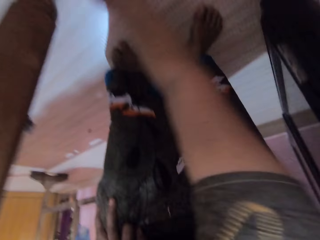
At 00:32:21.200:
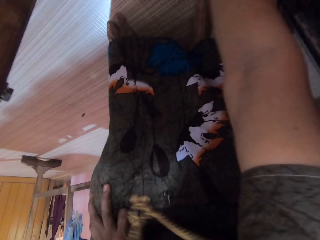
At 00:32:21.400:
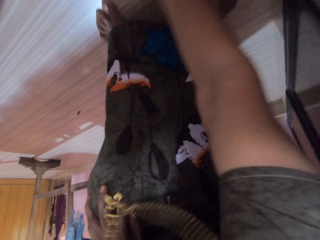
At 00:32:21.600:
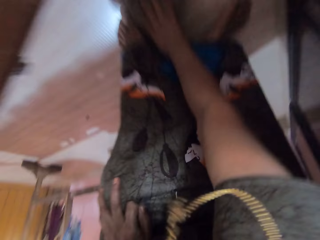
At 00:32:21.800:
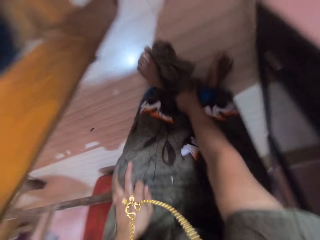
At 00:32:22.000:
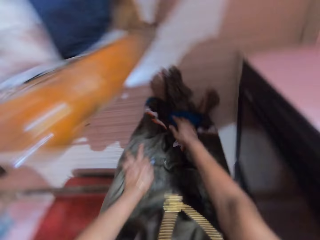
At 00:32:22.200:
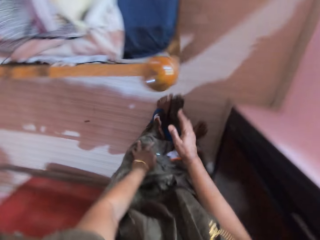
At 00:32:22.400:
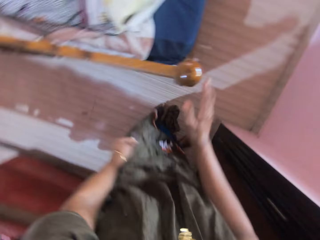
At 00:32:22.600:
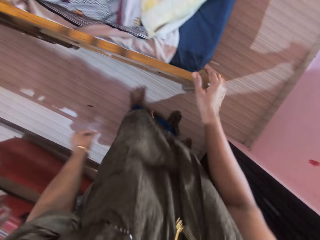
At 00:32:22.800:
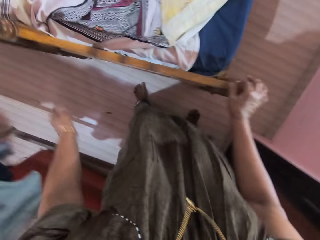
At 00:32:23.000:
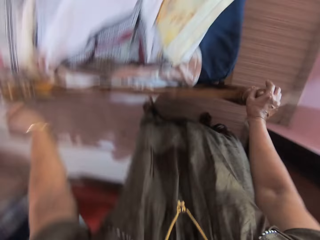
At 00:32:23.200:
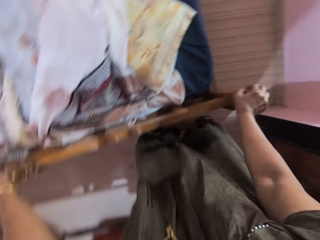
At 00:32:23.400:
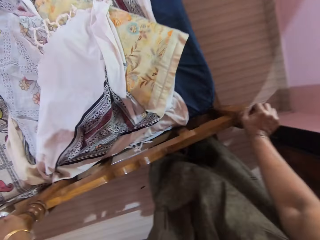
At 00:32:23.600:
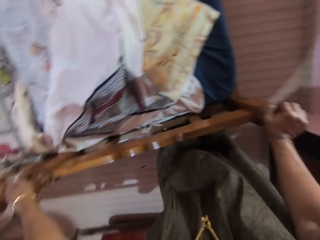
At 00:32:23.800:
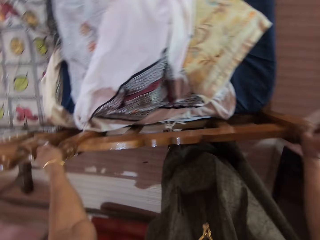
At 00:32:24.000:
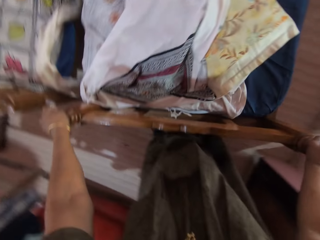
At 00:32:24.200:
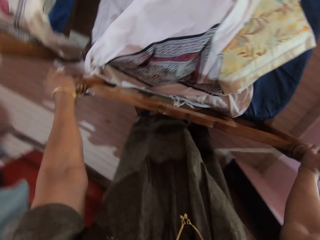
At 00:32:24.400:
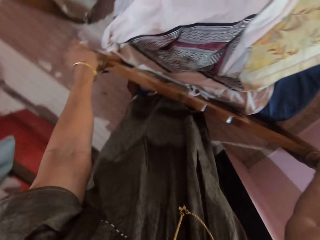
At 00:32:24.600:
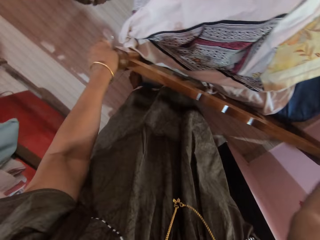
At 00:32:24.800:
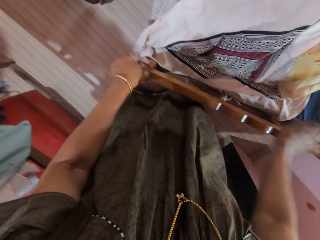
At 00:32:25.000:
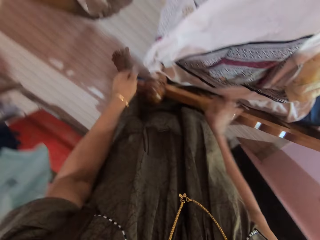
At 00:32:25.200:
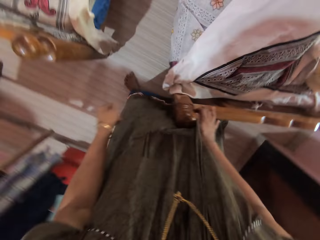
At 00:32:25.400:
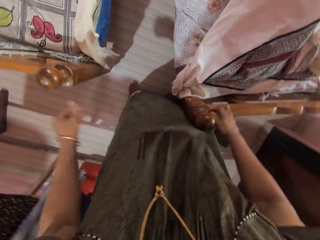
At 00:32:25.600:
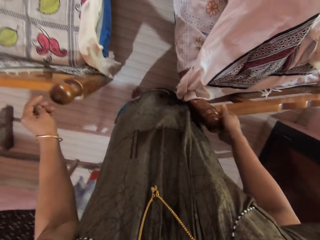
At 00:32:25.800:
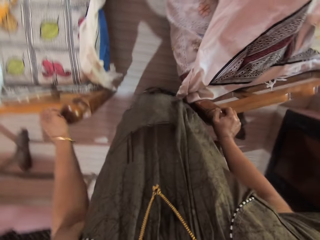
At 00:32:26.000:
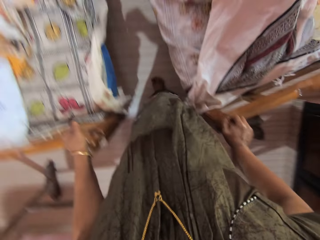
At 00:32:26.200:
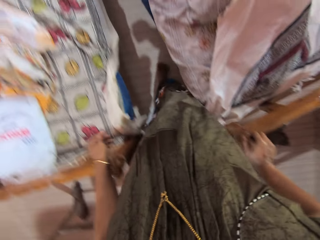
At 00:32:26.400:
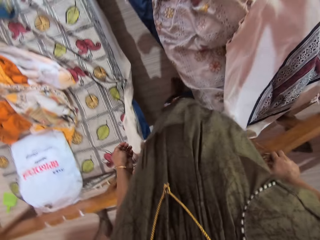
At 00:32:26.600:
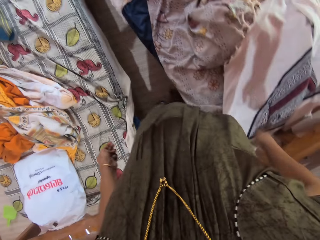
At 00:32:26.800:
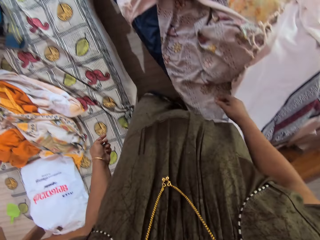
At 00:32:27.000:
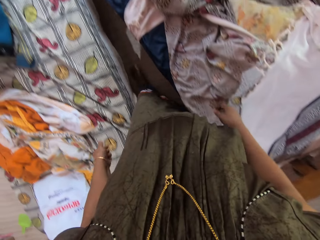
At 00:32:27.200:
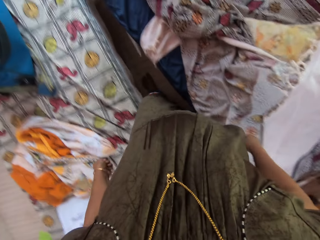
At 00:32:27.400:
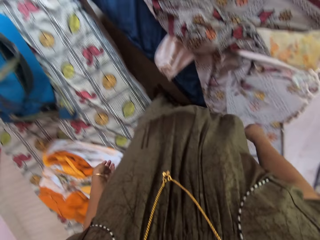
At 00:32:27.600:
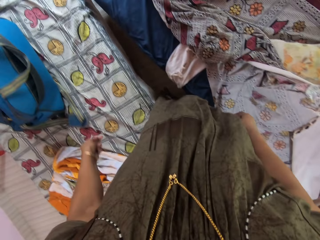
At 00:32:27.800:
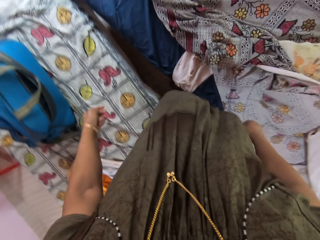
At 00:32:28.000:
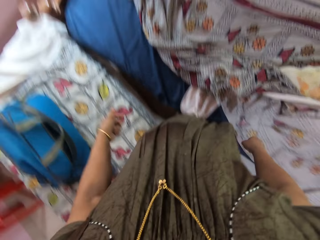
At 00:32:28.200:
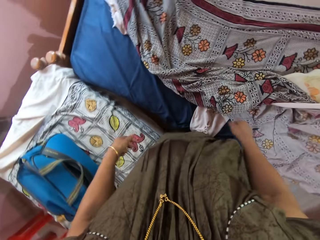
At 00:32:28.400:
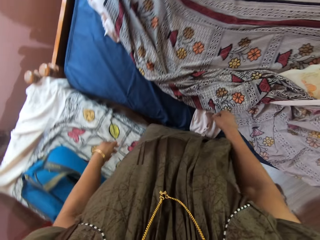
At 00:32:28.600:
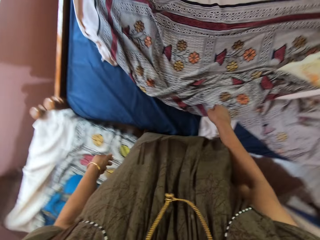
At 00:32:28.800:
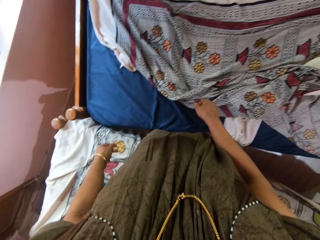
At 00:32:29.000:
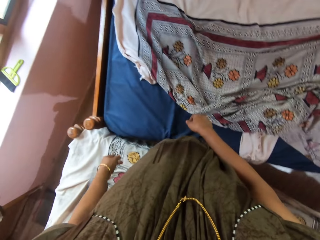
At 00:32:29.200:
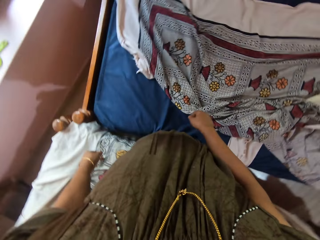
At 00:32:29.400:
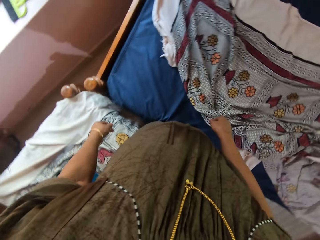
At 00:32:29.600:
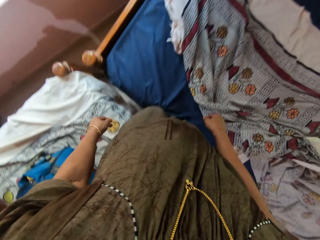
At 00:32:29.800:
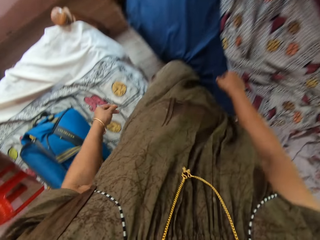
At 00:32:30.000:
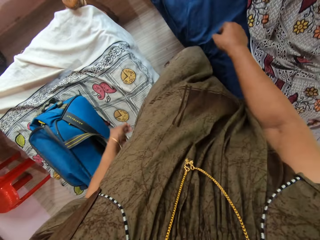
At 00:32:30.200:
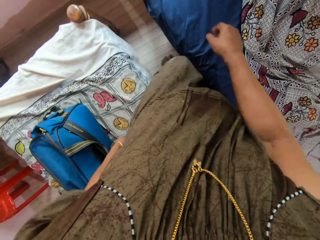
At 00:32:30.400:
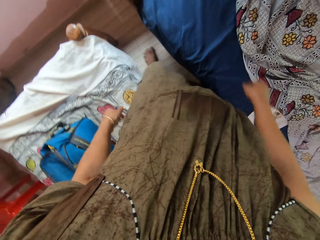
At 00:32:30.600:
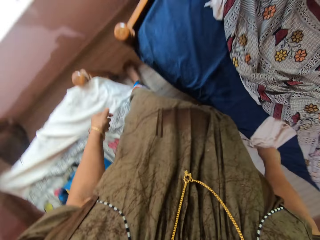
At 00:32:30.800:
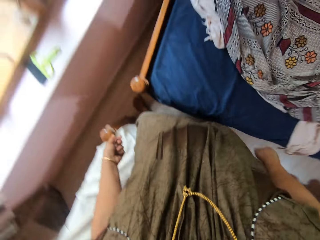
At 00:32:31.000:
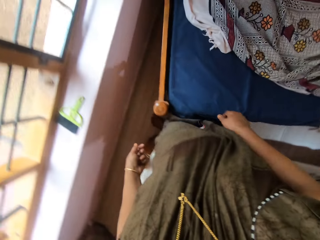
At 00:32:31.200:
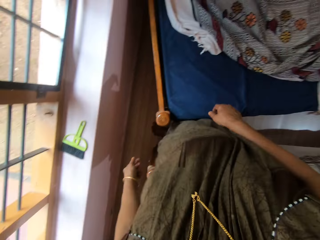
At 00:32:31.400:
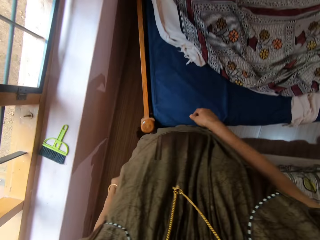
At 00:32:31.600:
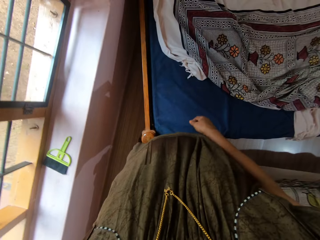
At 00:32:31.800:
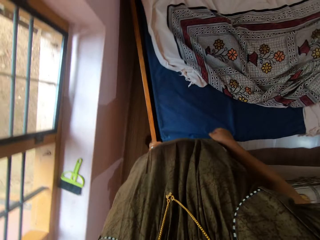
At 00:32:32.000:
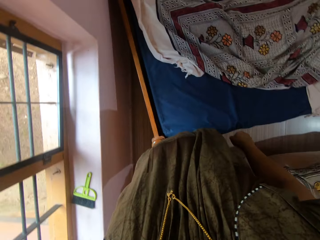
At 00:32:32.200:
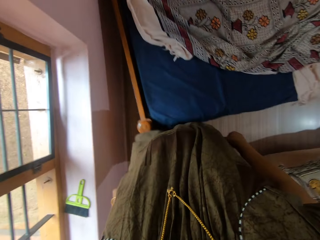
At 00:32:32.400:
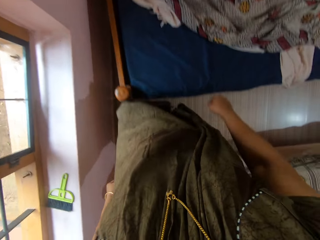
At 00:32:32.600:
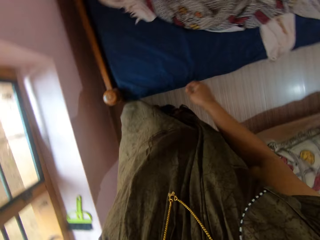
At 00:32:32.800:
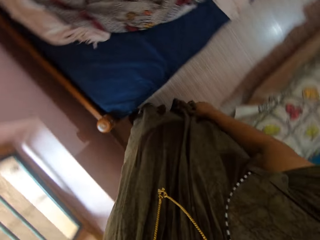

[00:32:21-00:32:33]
The camera wearer releases her right hand from the rag. She stands up. She holds the headboard of a bed. She touches the footboard of the bed with her right hand. She pushes the bed towards a wall. She touches the footboard of the bed with both her hands. She walks alongside the bed. She moves her right hand along the footboard of the bed. She releases her left hand from the footboard of the bed. She walks in between the bed and another bed. She pushes the first bed towards a wall with both legs.

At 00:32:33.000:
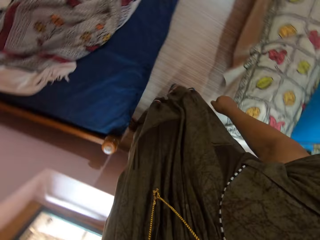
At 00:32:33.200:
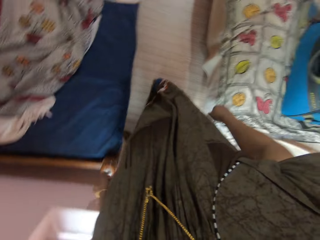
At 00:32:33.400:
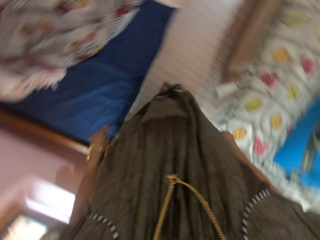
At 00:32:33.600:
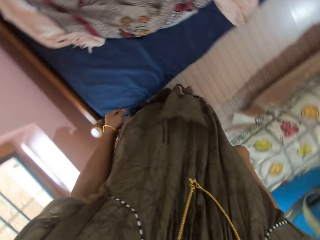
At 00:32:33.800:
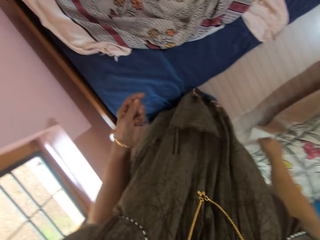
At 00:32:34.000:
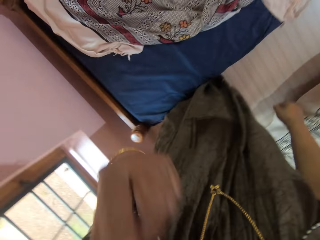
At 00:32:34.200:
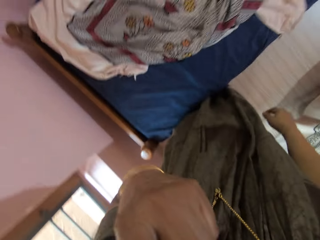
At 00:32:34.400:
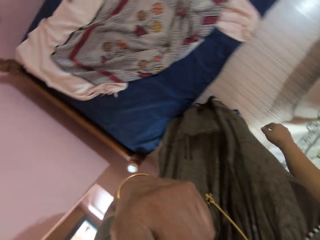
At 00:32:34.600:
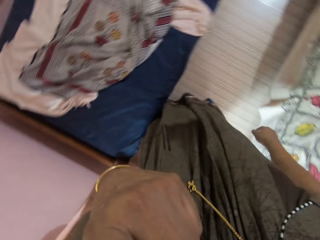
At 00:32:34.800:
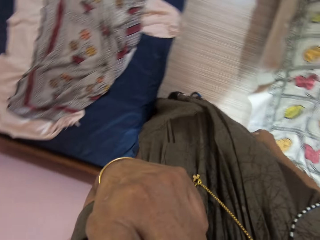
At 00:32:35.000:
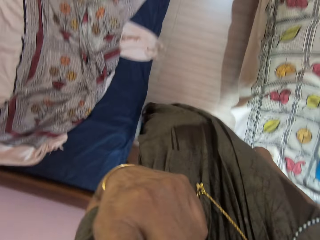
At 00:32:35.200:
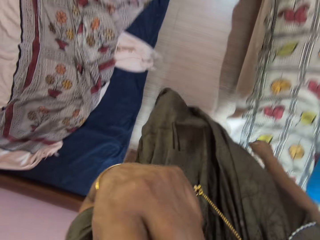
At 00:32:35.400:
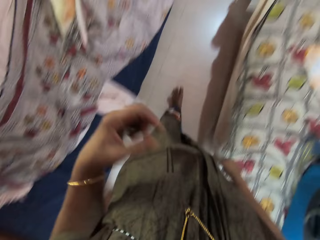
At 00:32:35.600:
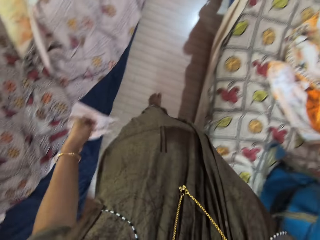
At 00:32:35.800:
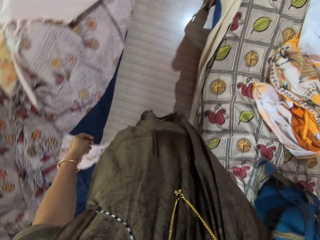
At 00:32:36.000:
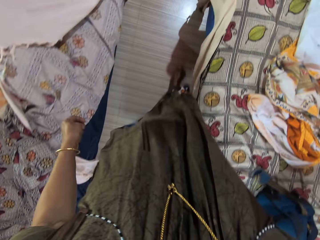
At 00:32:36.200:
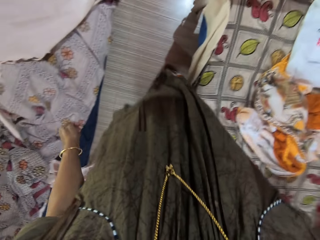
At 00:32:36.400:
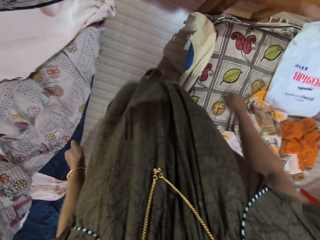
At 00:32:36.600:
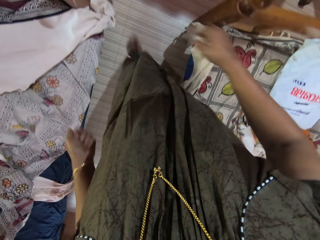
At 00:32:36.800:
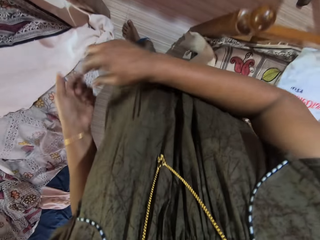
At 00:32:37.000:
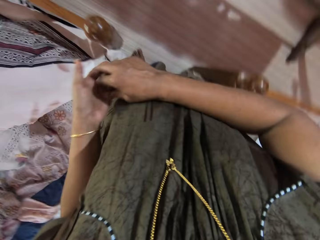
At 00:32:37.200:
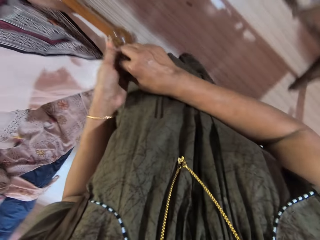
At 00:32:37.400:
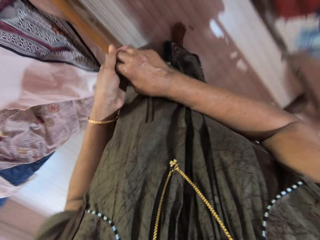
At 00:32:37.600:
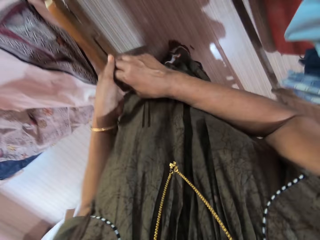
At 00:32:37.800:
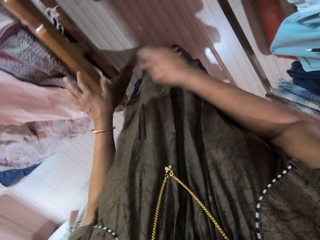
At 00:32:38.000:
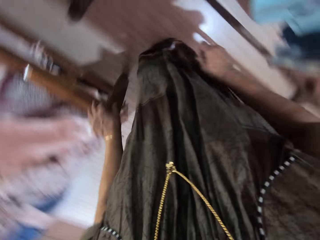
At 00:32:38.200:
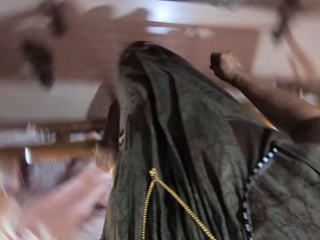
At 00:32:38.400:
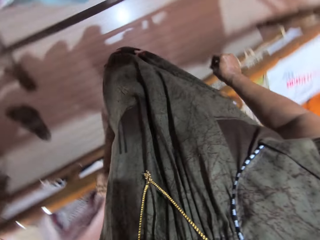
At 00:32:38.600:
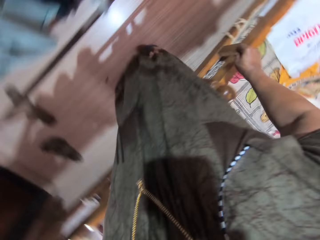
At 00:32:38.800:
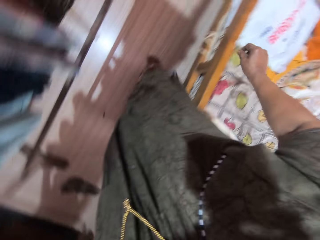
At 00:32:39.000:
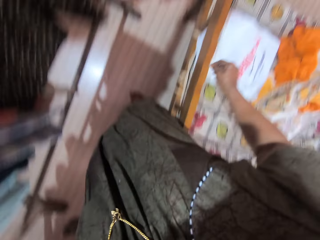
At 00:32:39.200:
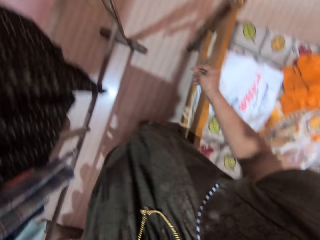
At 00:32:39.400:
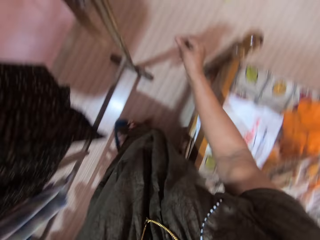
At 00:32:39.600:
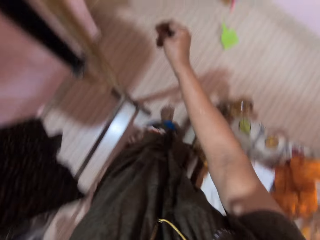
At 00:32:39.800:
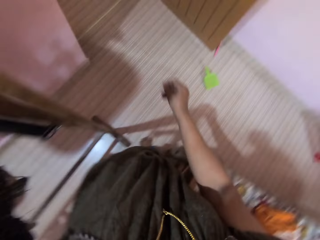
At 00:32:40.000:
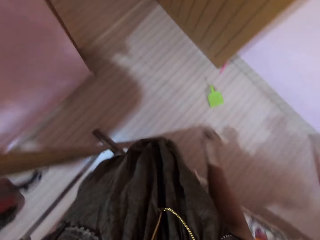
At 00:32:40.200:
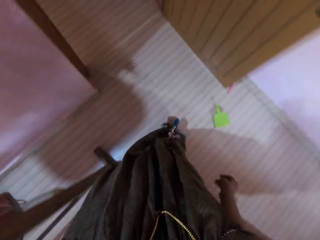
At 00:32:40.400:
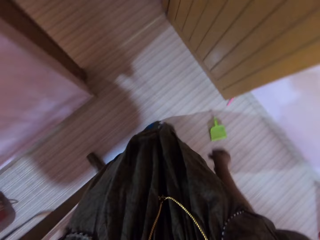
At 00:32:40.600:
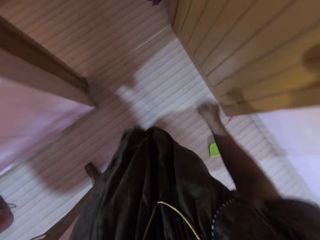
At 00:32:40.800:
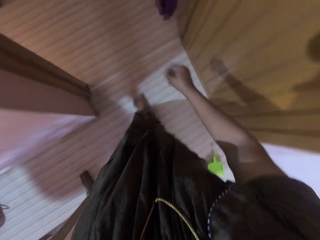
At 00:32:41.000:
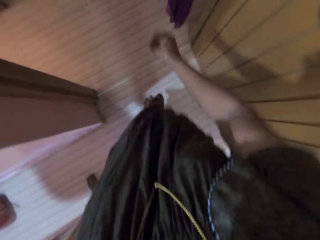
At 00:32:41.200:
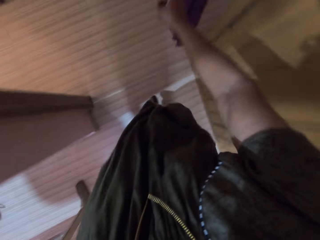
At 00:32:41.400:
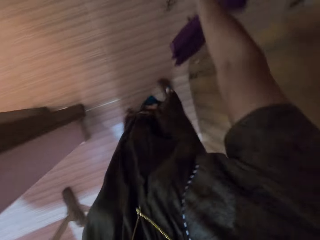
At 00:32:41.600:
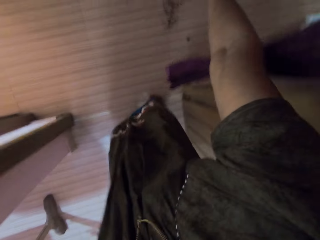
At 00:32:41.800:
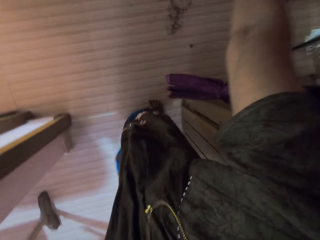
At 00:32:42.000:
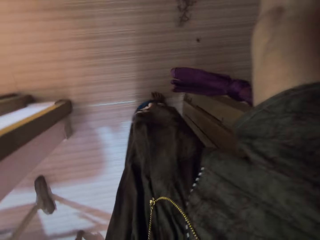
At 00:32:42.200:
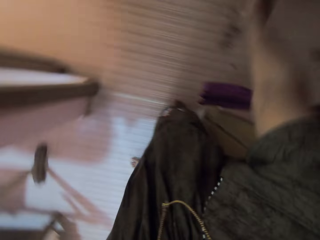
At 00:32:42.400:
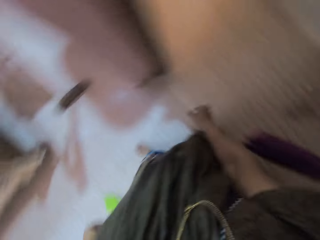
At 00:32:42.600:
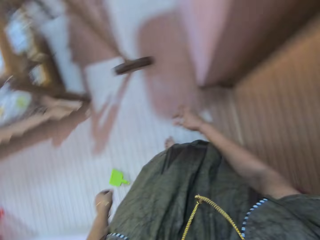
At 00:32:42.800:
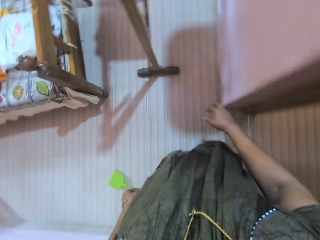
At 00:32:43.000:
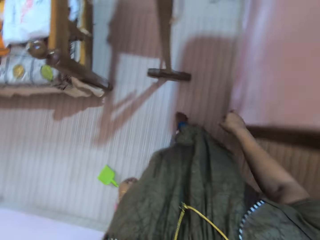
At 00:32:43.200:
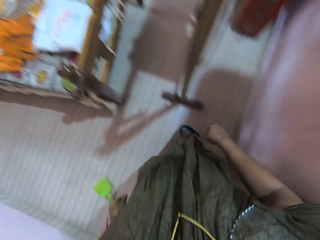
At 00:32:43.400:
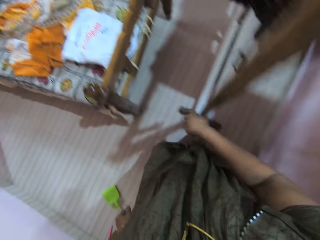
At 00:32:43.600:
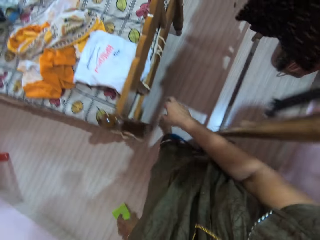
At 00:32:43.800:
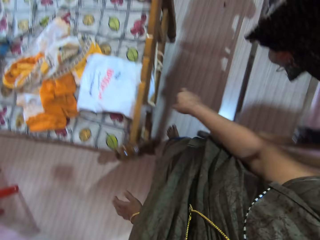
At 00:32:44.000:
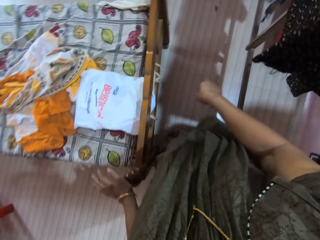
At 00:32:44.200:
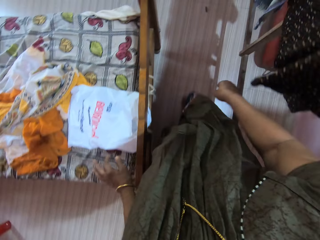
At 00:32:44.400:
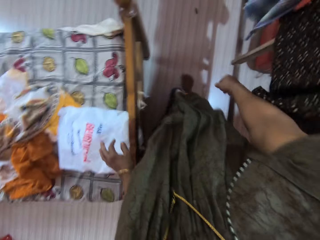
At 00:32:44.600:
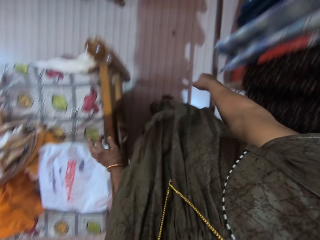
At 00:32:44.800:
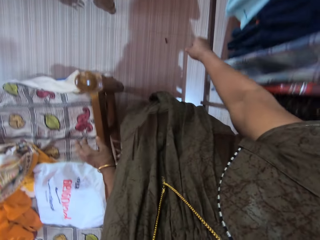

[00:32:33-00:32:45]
The camera wearer raises her left hand towards her face. She walks towards the cloth. She drops her left hand. She walks back in between the bed and the other bed. She holds a piece of paper with her right hand. She passes dirt from her left hand to her right hand. She holds the footboard of the bed with her left hand. She walks towards the room door. She throws away the dirt in her right hand on the floor. She walks towards the cloth. She walks back toward the two beds.
